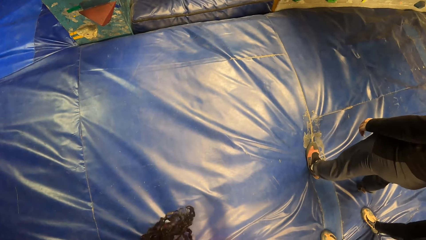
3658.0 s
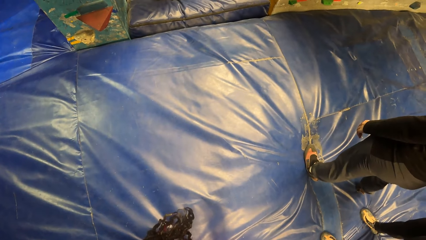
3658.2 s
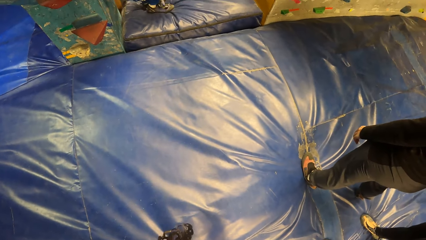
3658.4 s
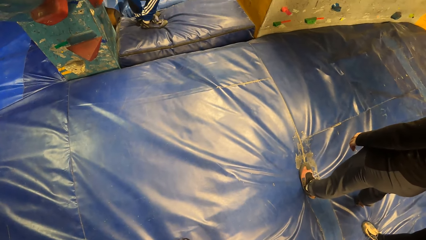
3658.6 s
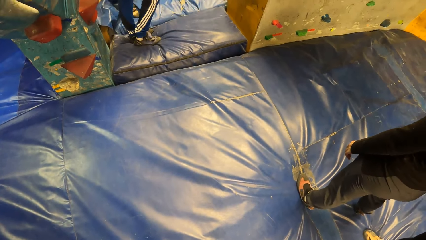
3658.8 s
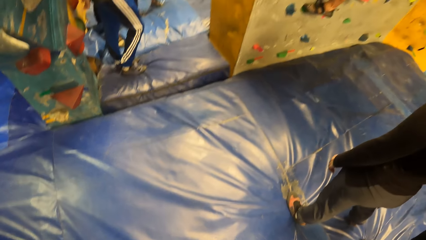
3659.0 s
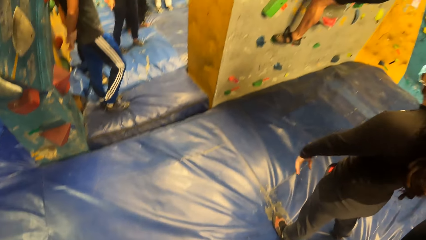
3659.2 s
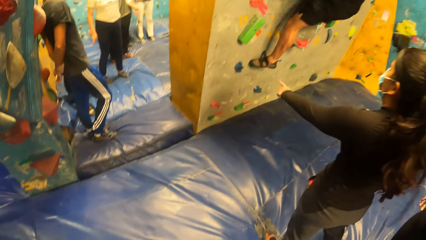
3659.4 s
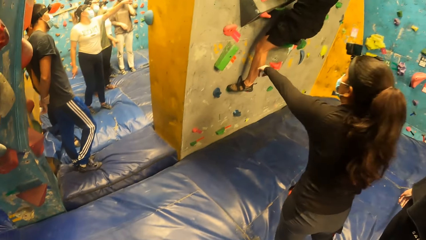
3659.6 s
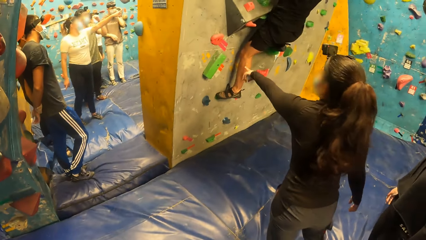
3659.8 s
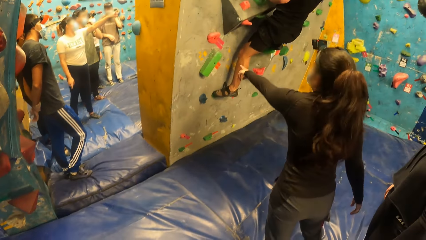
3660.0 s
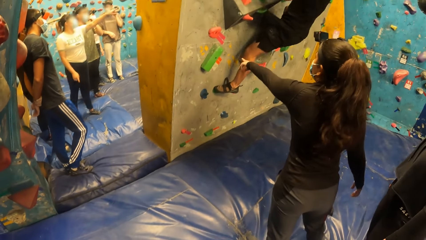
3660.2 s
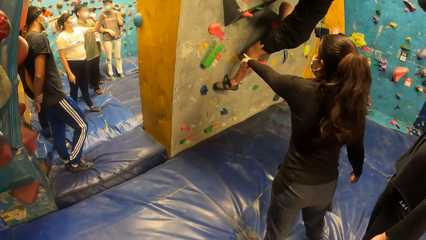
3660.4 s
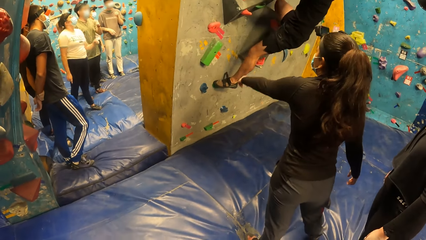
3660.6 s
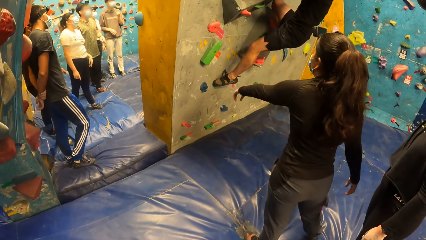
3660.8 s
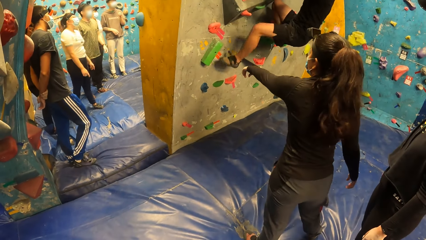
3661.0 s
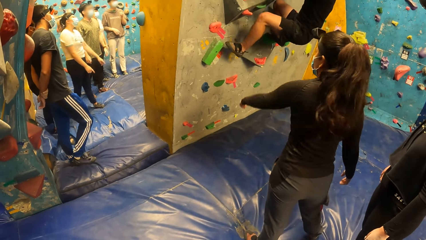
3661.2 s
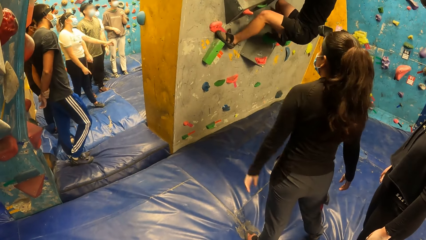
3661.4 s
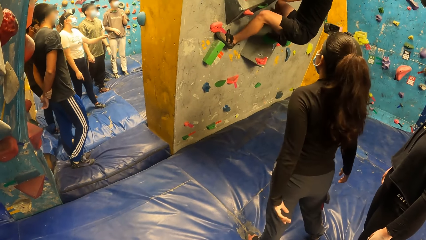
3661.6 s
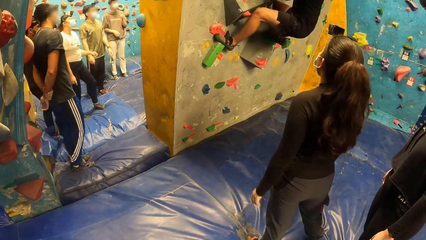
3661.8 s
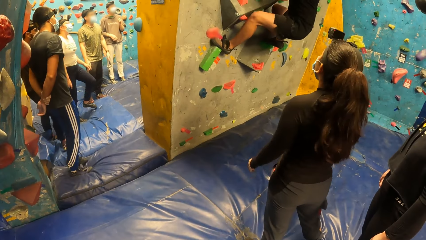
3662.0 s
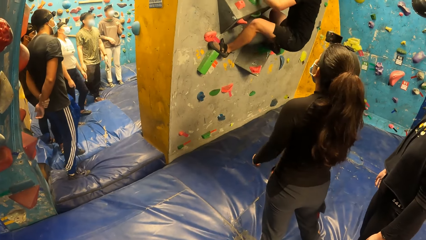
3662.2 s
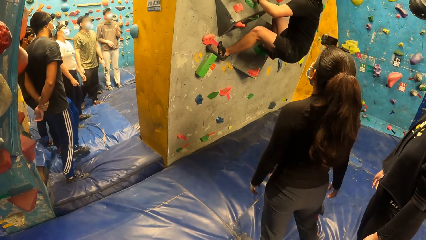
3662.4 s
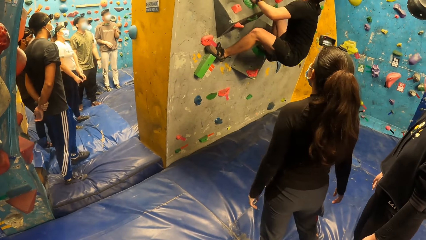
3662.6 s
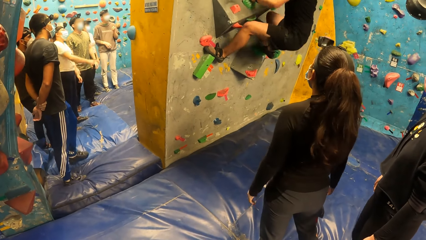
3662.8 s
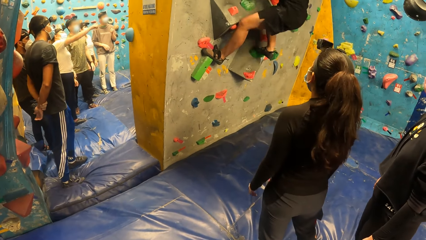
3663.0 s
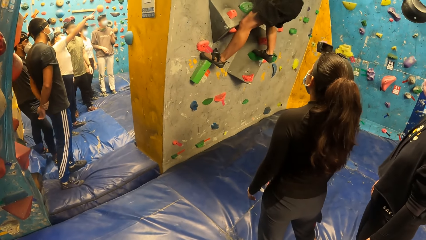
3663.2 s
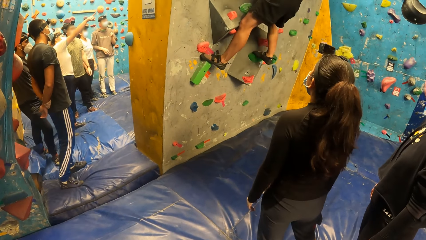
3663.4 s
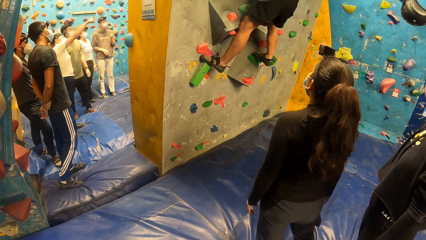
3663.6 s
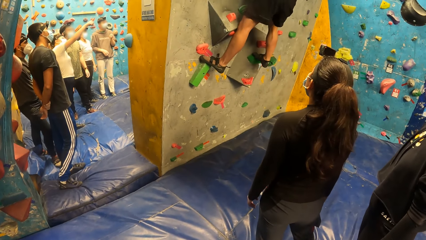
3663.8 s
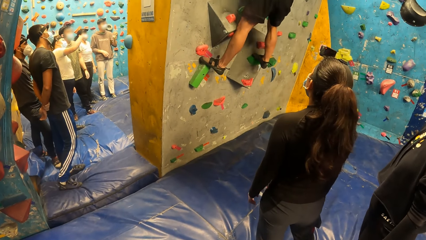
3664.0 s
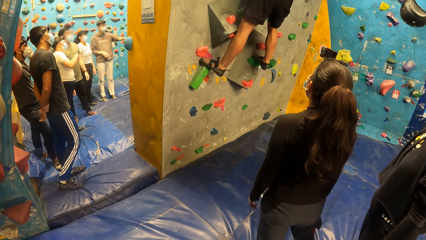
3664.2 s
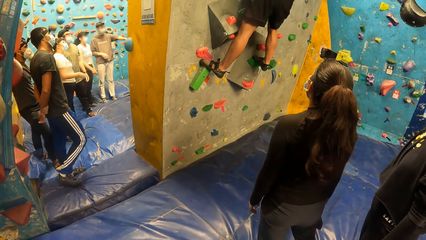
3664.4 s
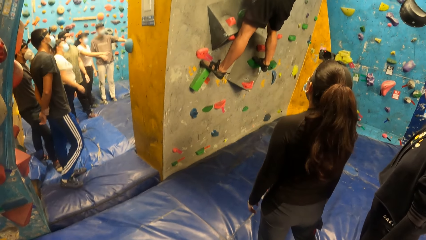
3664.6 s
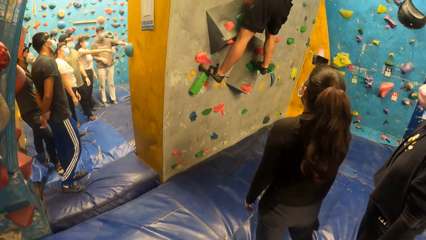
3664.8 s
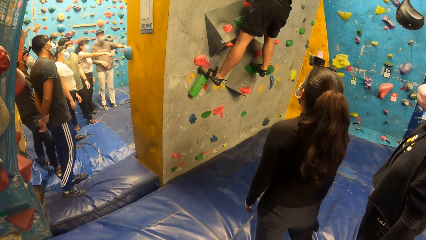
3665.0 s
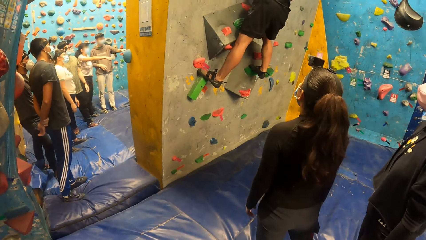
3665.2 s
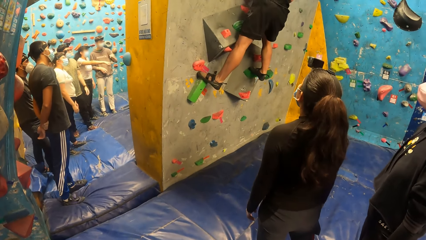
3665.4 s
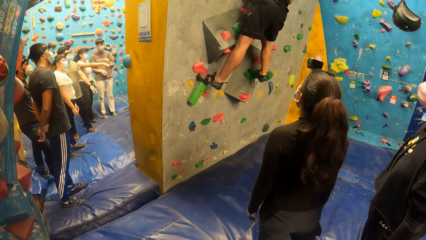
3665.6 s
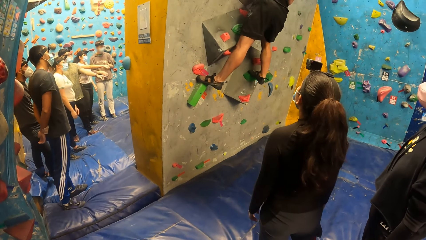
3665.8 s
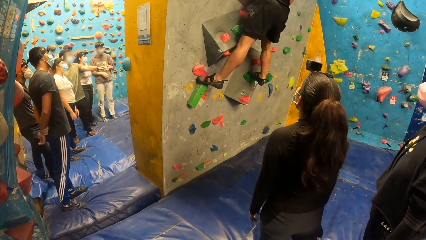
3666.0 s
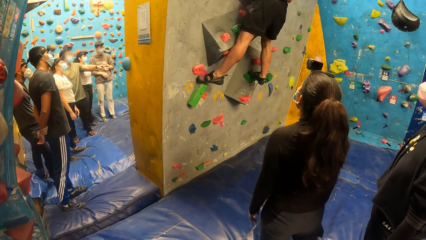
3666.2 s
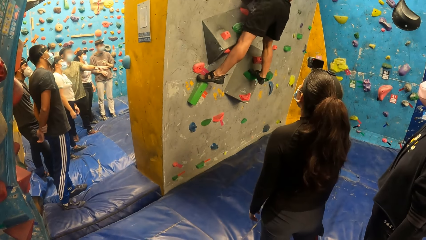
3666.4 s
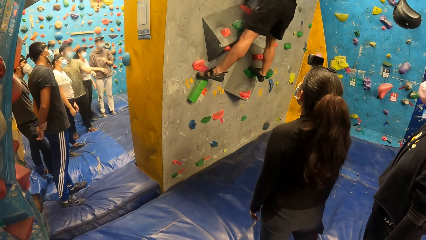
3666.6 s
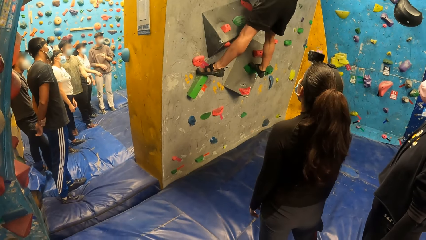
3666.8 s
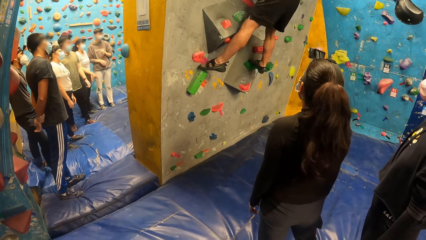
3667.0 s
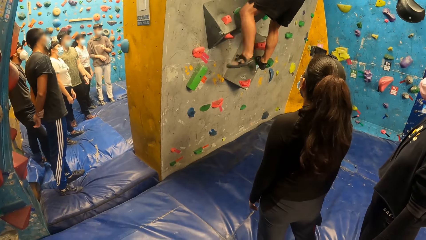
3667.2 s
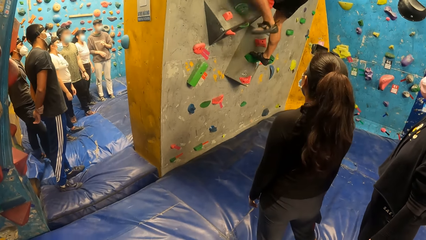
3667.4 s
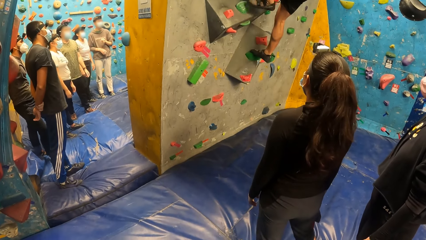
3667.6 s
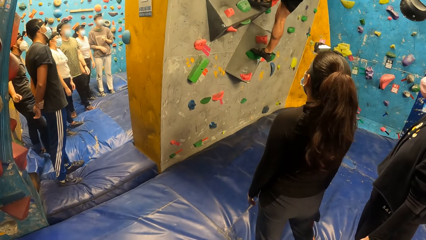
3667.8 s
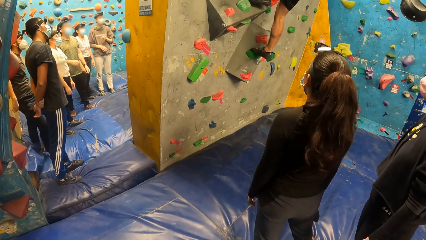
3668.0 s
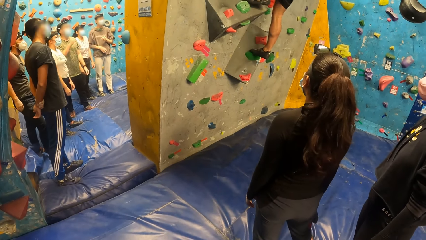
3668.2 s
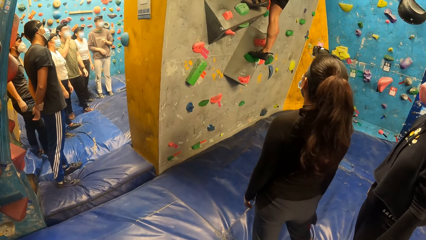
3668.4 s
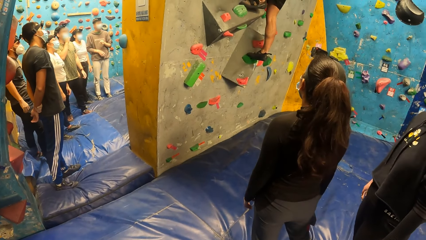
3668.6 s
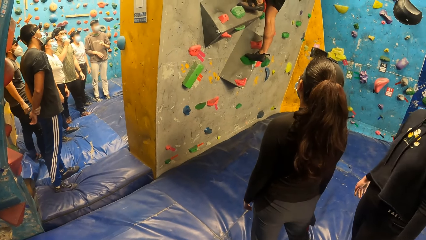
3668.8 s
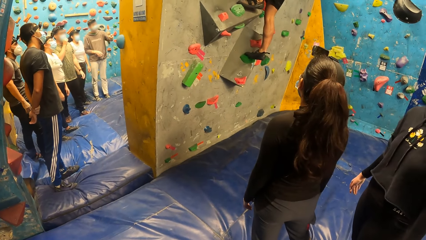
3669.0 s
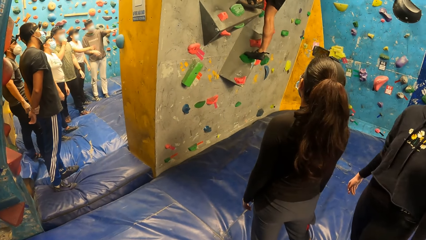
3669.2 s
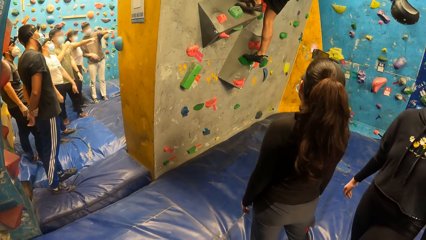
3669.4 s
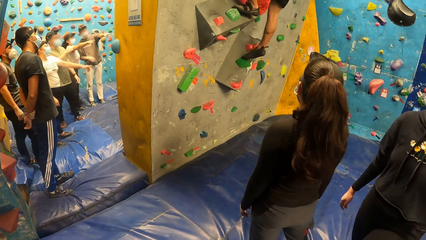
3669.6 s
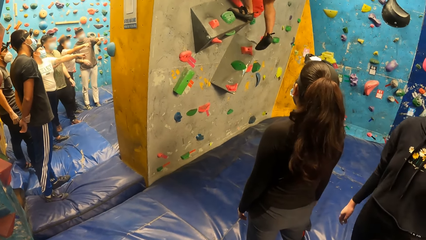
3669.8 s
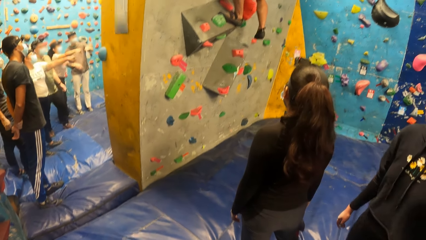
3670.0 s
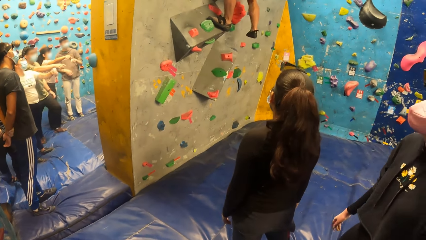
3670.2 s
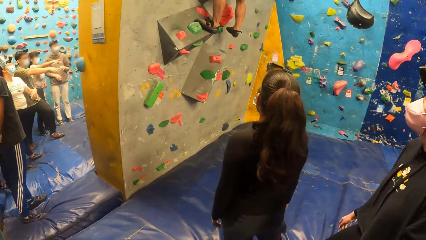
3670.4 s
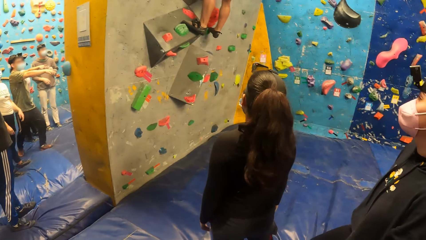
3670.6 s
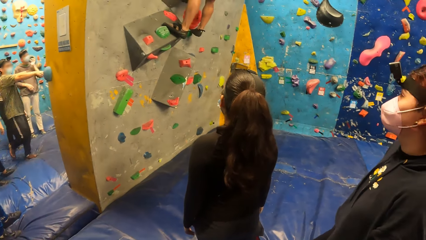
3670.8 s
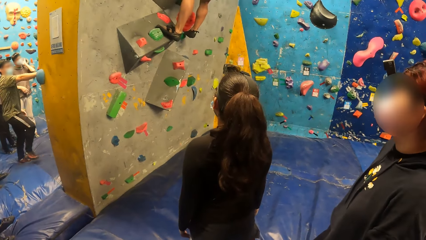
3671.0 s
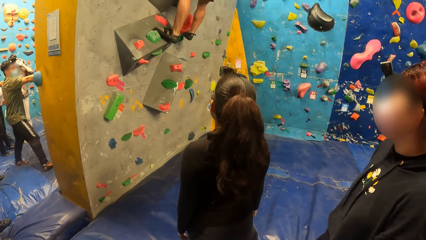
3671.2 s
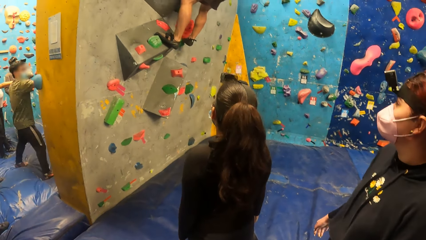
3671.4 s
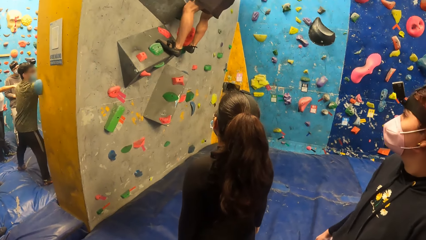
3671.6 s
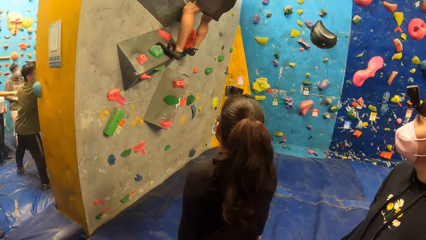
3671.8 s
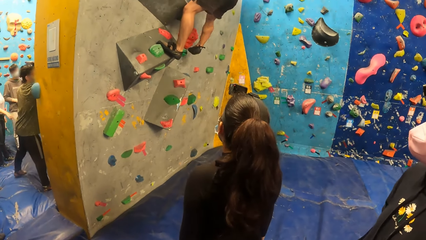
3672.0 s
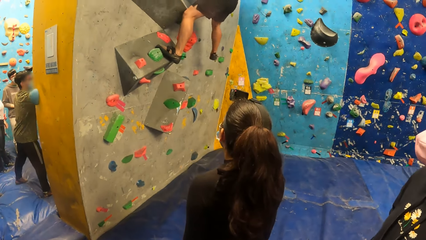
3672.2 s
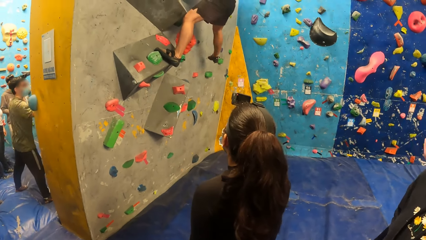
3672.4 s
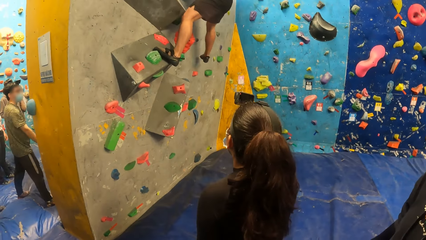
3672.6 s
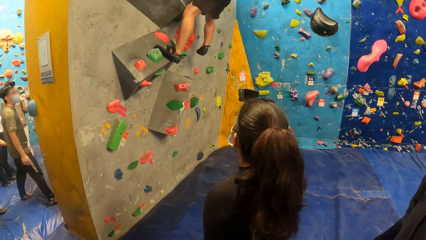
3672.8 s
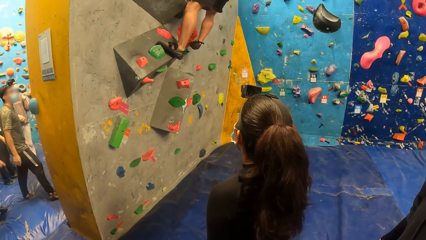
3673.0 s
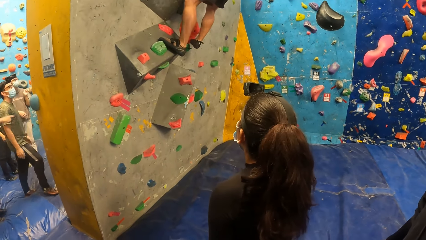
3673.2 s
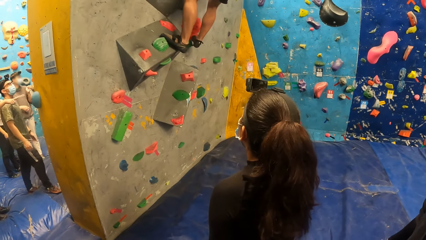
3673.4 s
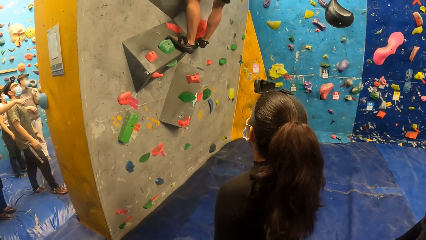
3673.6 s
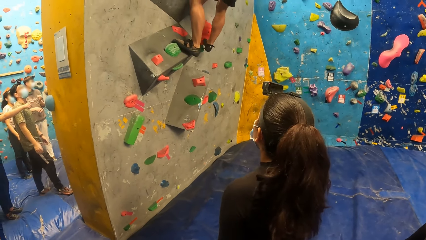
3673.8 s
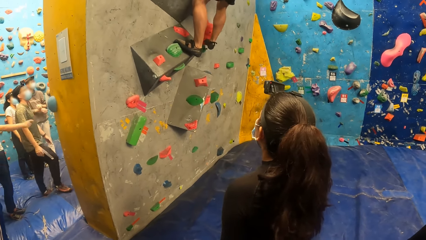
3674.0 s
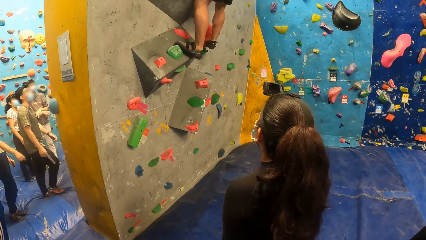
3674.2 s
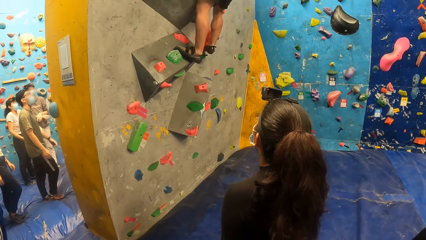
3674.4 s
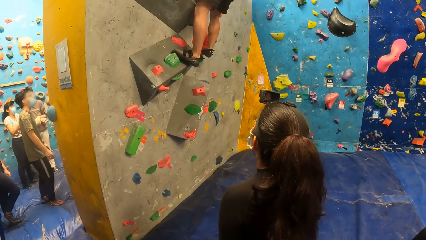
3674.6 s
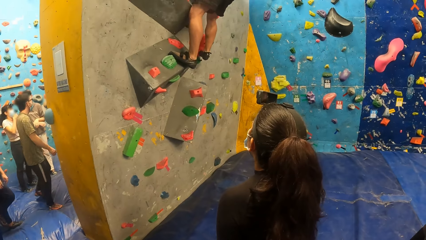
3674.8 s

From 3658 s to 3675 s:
The camera wearer looks around. A man adjusts his facemask with his right hand.
